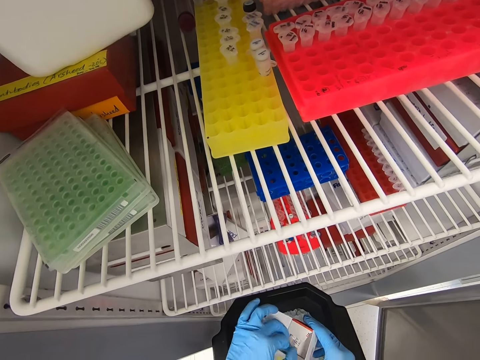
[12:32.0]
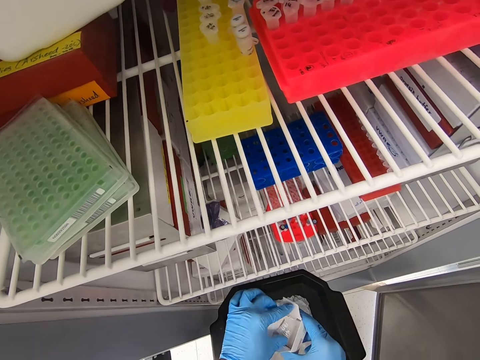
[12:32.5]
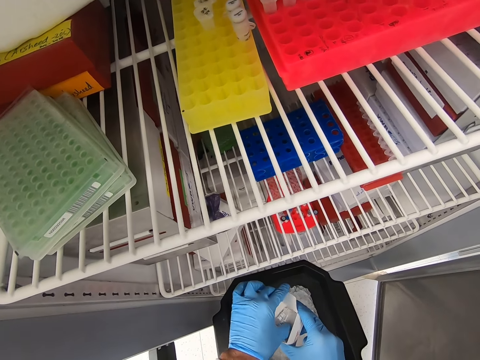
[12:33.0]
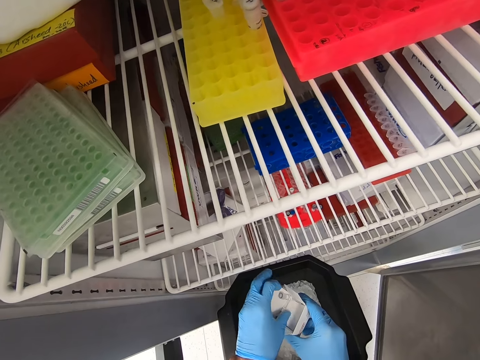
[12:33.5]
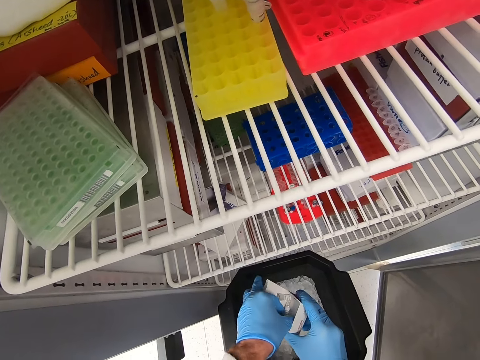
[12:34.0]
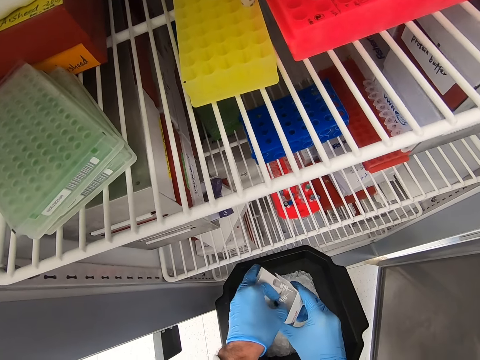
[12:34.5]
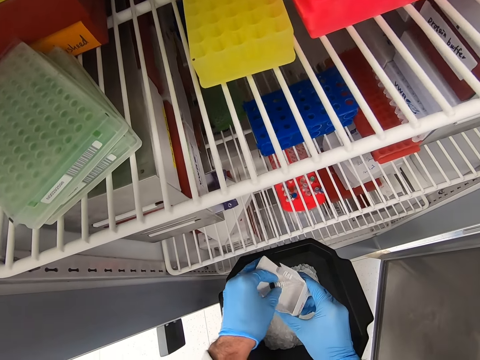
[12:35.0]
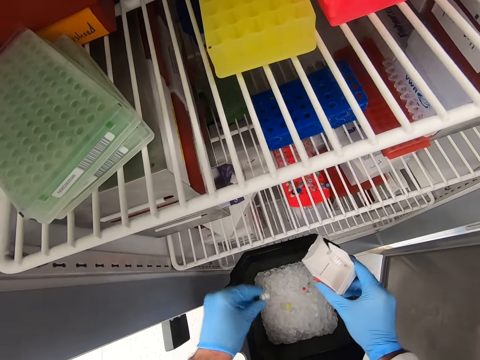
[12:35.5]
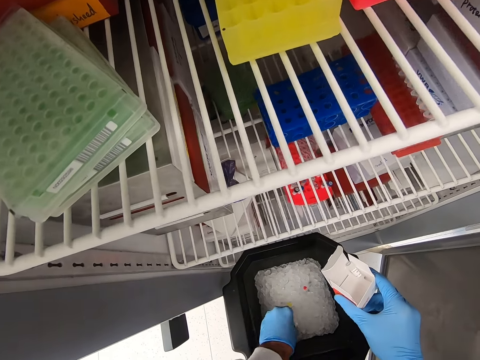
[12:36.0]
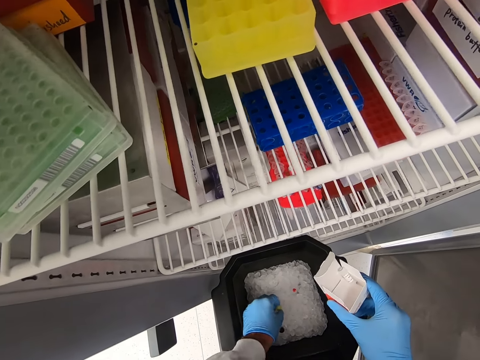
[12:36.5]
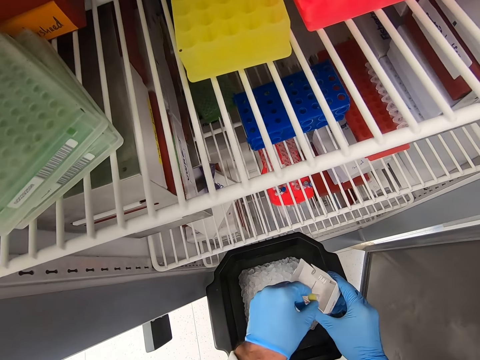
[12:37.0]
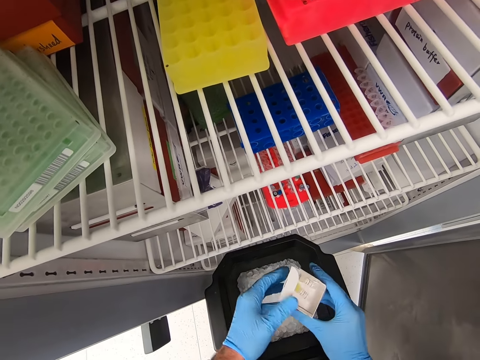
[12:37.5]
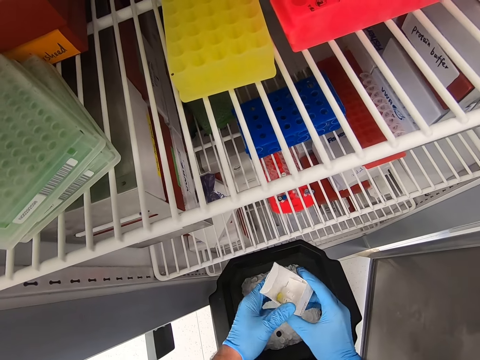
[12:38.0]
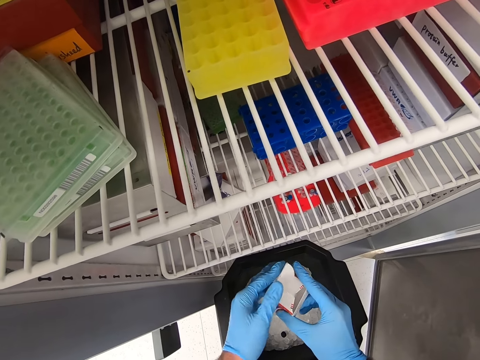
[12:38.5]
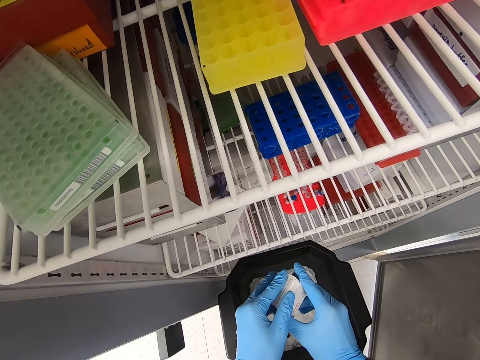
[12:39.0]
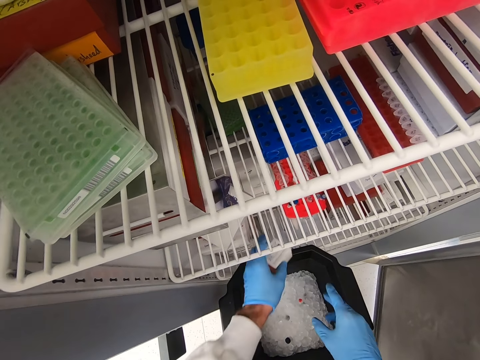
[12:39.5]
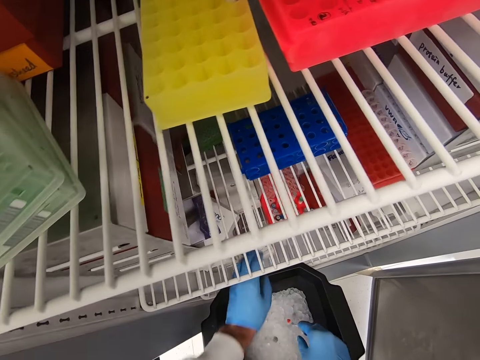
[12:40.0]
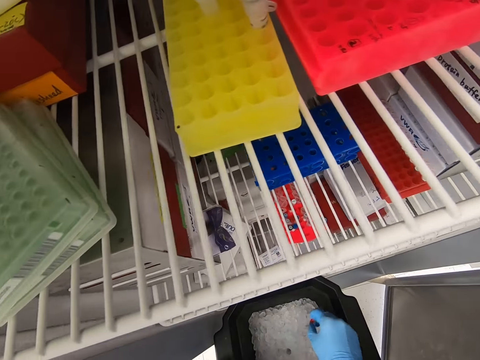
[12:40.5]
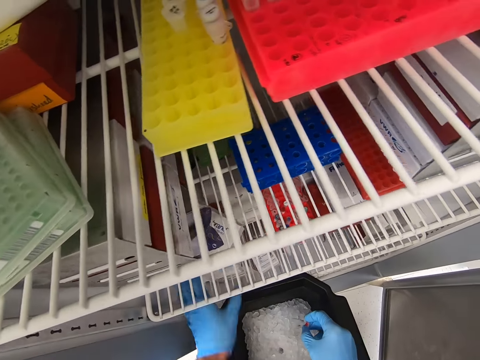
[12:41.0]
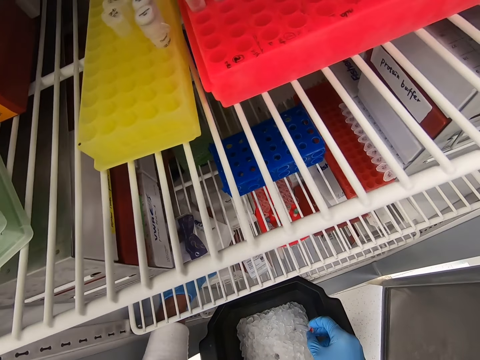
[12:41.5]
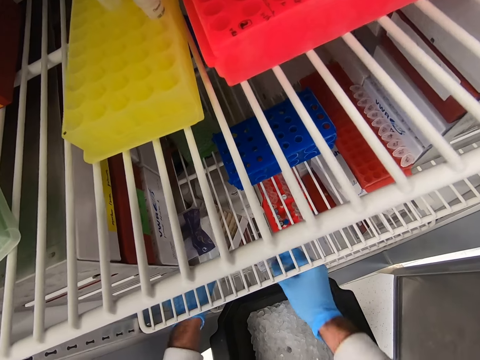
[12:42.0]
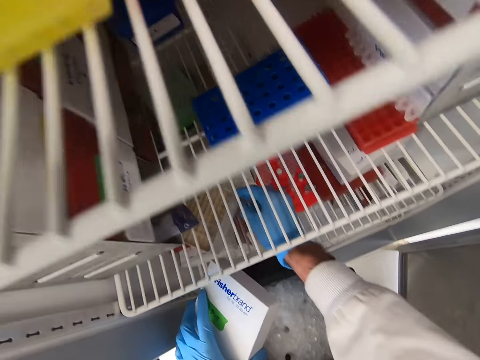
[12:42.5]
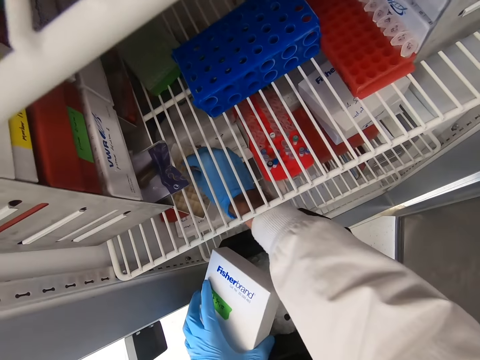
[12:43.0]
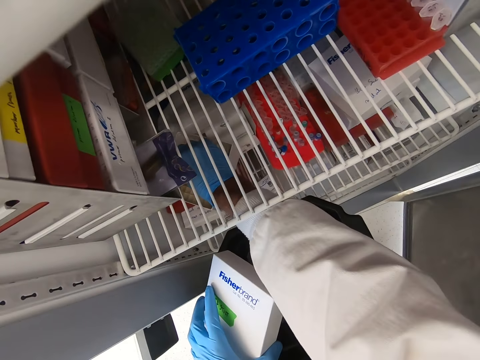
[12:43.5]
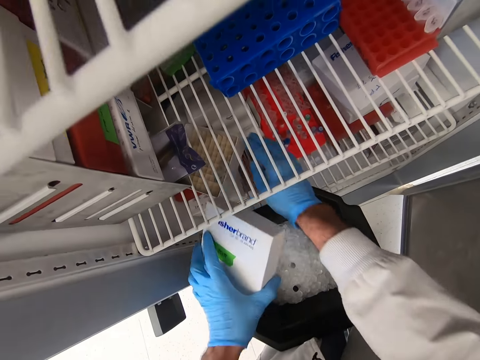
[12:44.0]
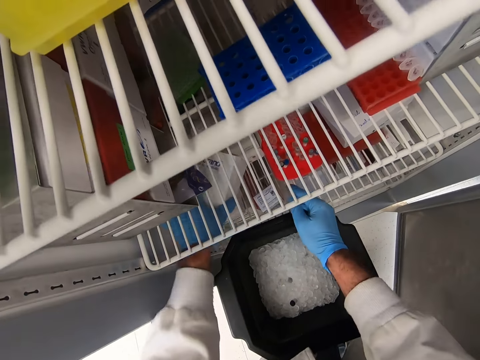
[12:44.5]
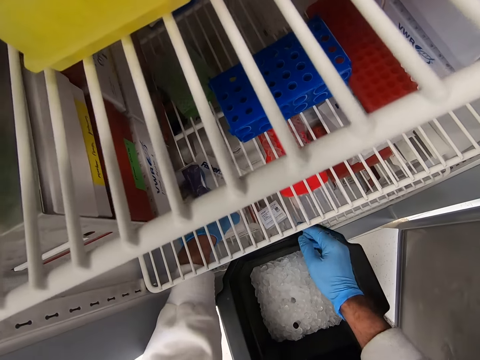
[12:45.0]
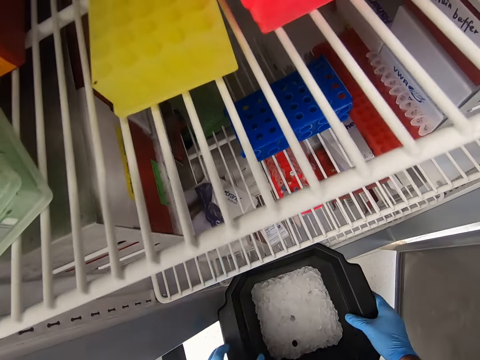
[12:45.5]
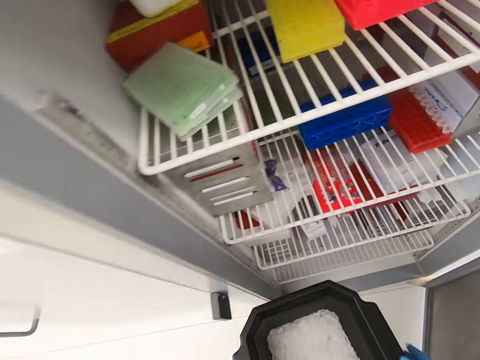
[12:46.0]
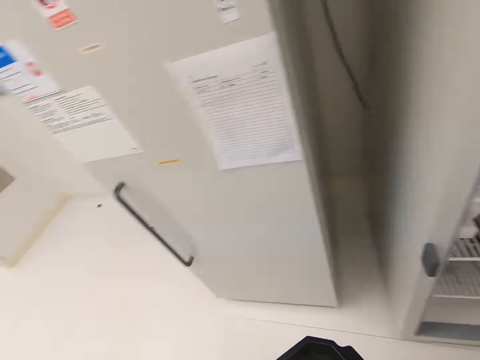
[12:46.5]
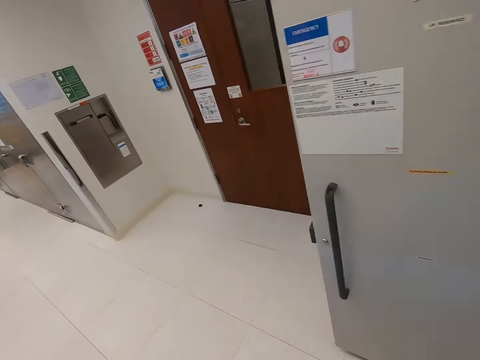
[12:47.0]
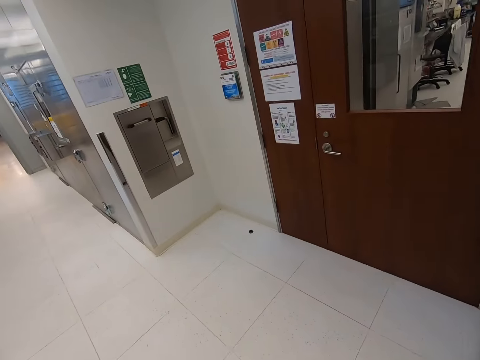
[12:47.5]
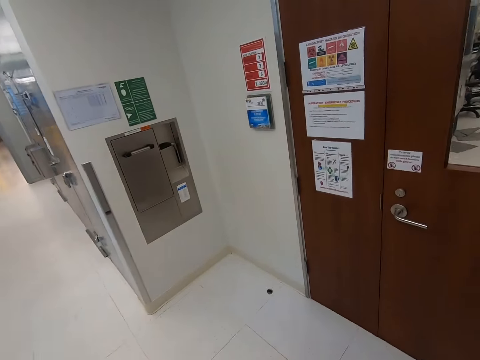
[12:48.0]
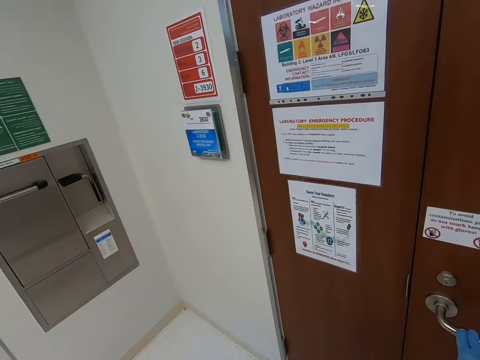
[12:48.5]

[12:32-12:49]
The camera wearer opens the box. They hold the cap. They pick up a small bottle container from the box. They put the cap in the box. They drop the small bottle container in the bucket. They close the box. They put the box in the freezer. They hold the box. They place something in the rack. They put the box in the freezer. They cover the rack. They lift the container. They walk with the bucket around the room.

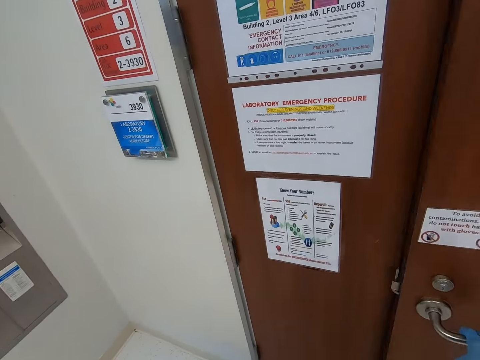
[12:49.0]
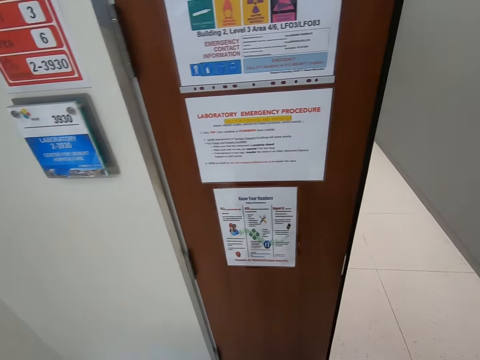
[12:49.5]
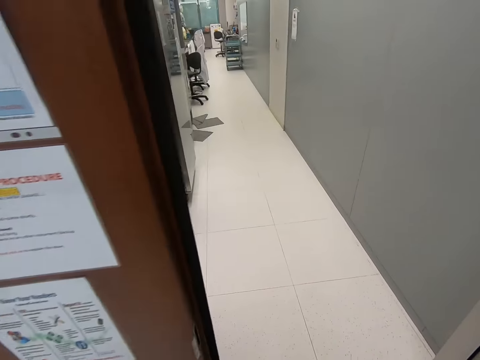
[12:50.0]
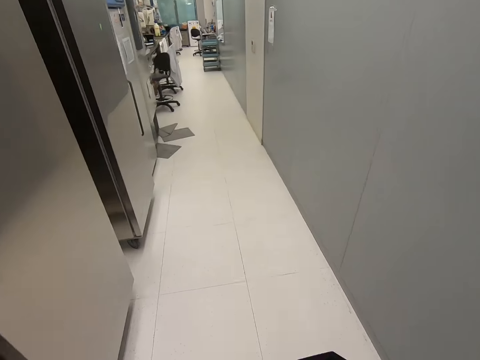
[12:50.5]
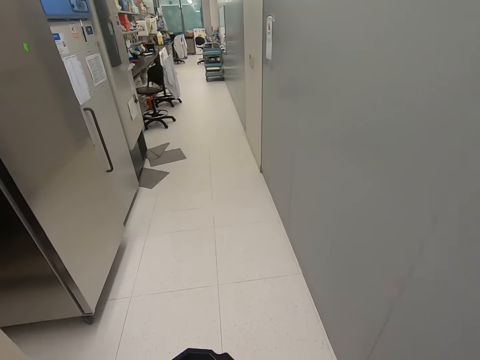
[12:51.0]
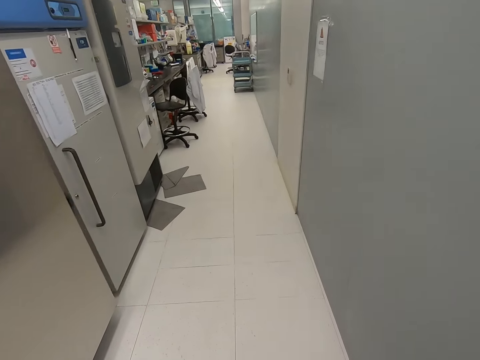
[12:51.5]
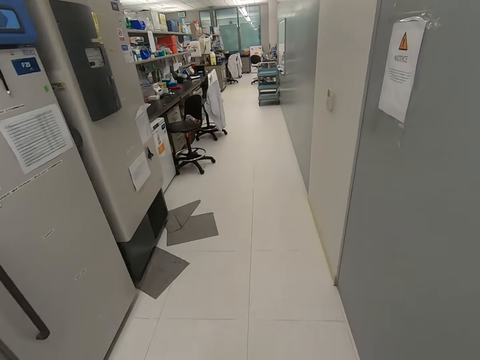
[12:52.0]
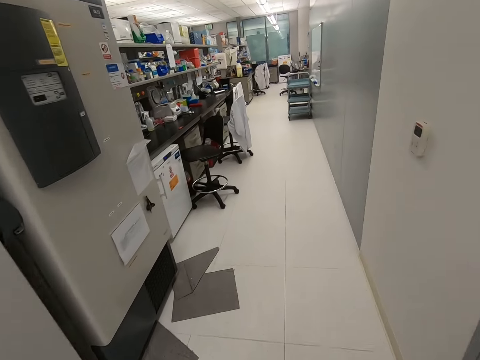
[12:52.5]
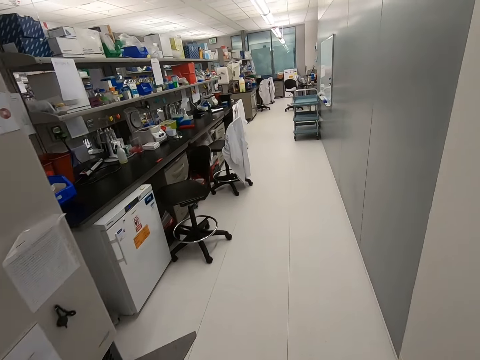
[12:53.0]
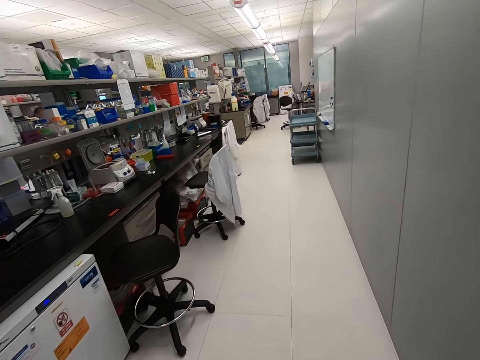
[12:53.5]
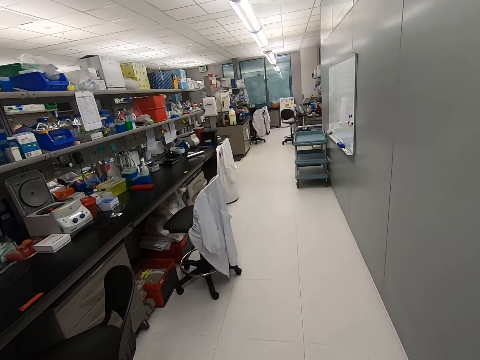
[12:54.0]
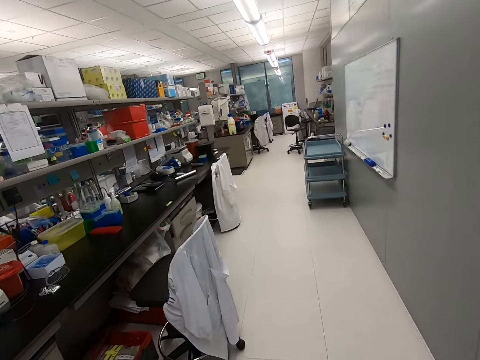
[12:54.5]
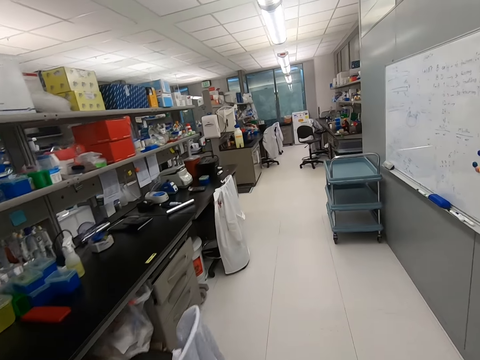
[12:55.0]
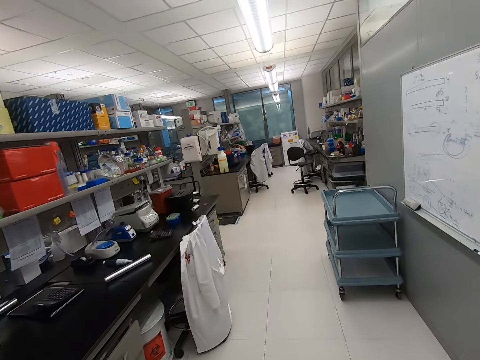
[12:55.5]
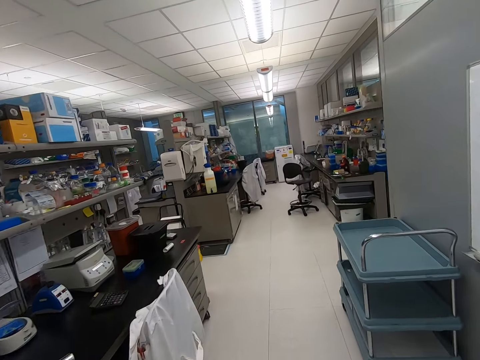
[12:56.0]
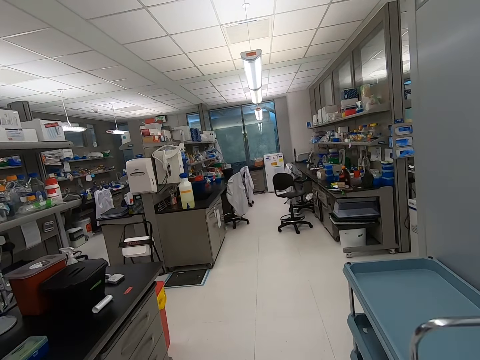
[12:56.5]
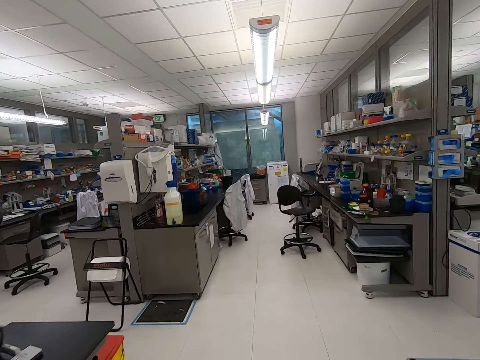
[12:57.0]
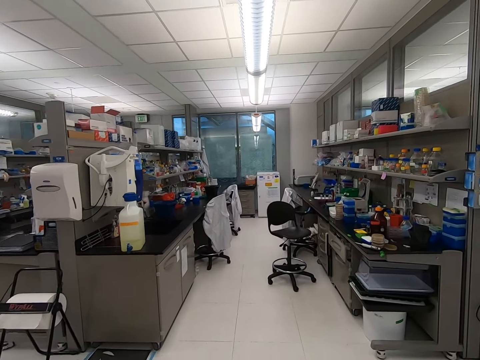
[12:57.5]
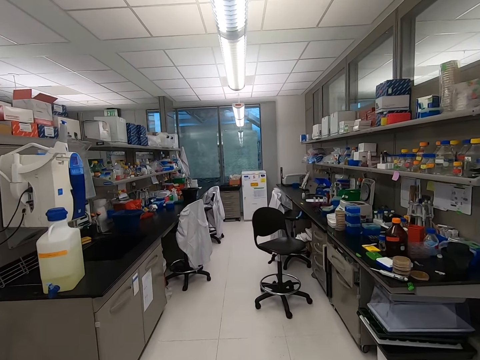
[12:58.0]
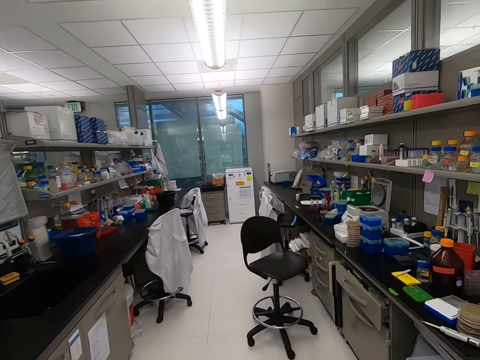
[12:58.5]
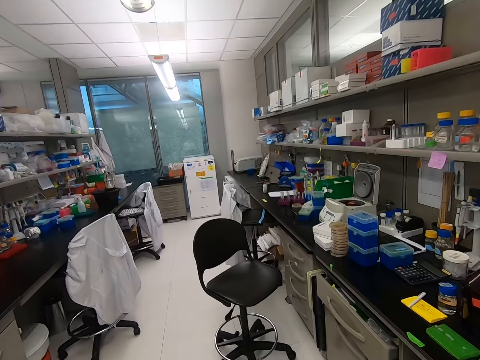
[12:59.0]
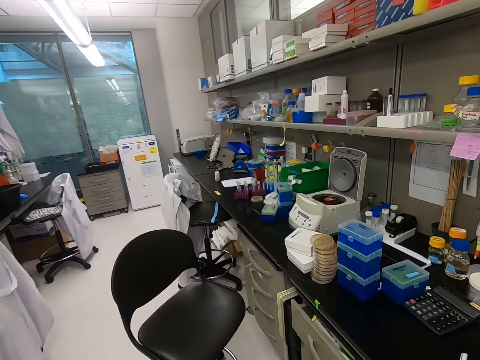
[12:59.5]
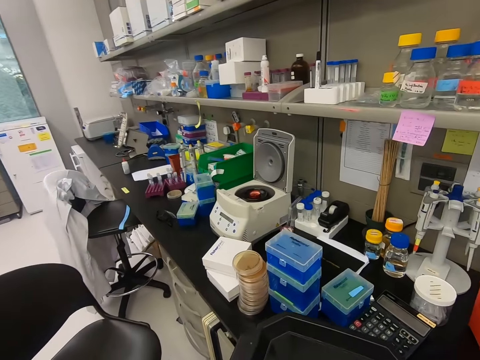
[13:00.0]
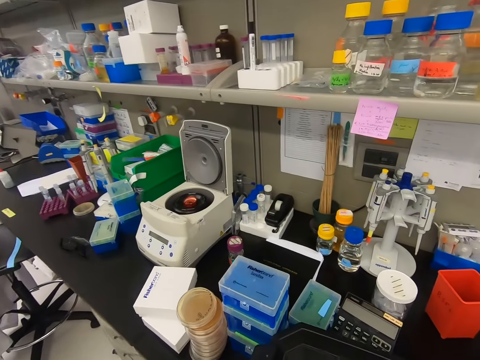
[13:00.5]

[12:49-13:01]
The camera wearer opens the door. They walk along the corridor.
